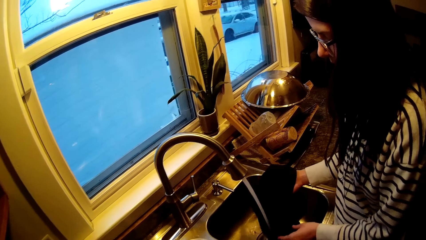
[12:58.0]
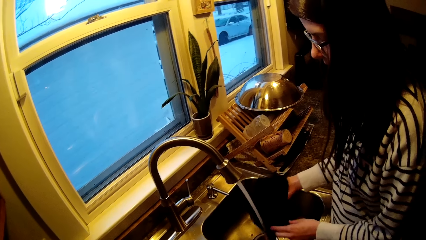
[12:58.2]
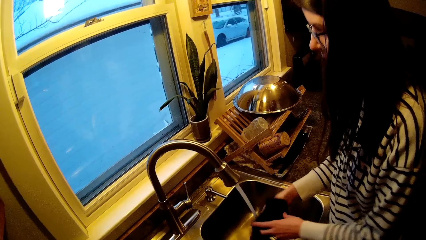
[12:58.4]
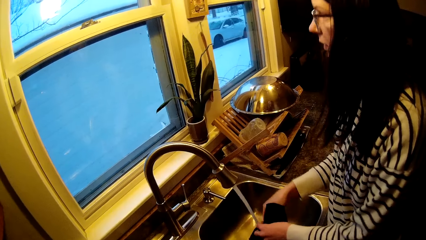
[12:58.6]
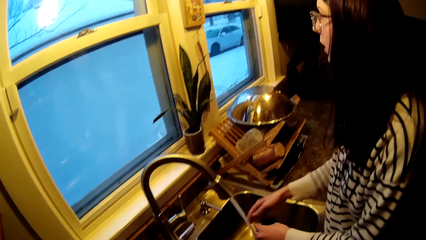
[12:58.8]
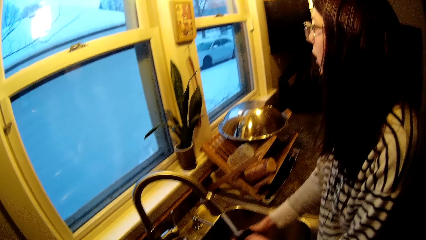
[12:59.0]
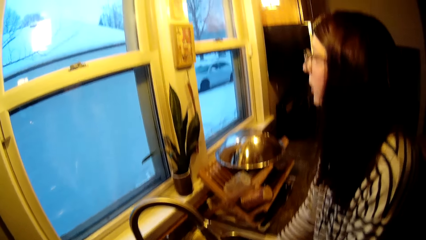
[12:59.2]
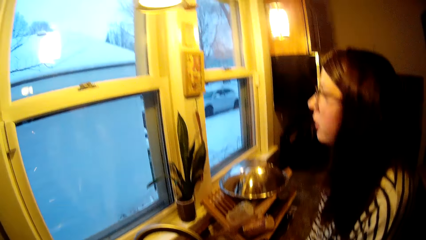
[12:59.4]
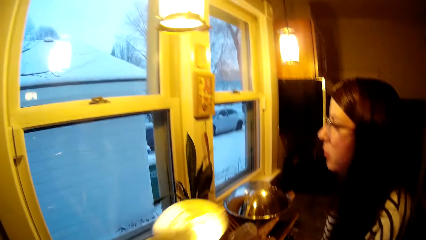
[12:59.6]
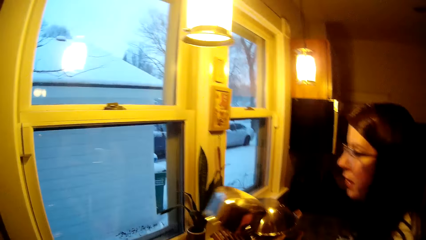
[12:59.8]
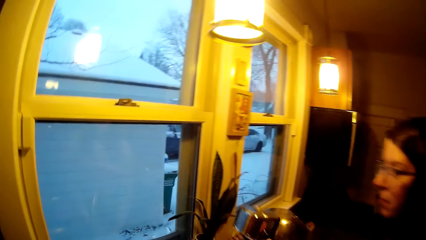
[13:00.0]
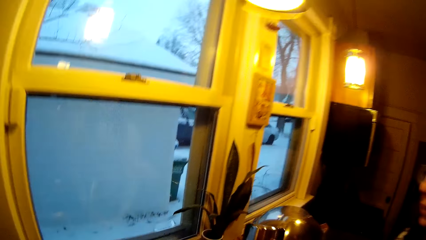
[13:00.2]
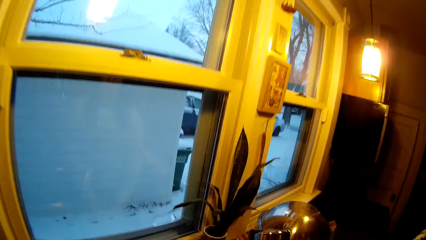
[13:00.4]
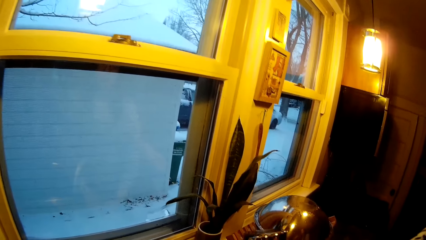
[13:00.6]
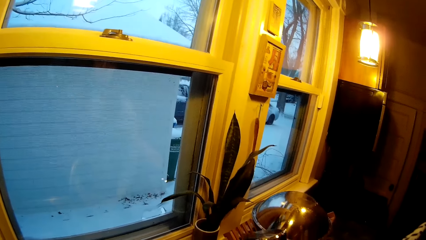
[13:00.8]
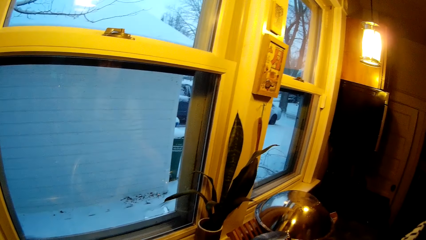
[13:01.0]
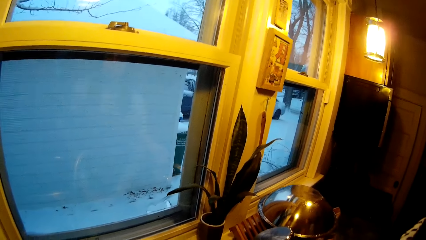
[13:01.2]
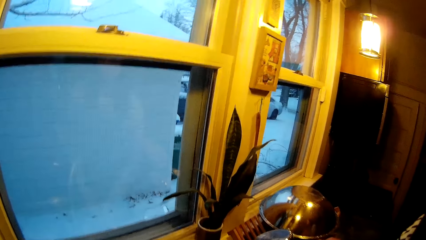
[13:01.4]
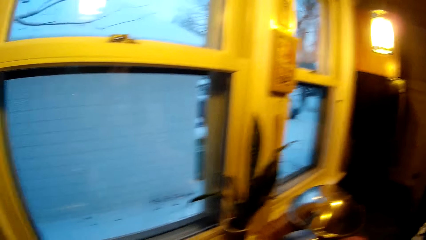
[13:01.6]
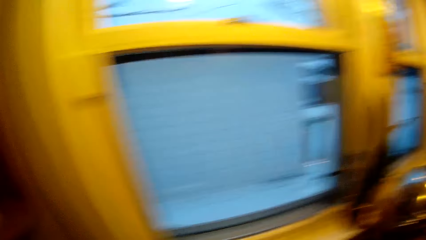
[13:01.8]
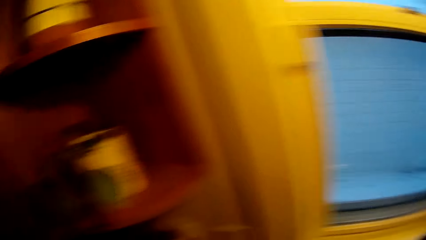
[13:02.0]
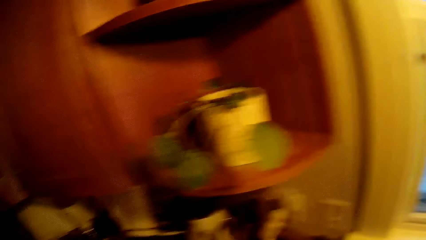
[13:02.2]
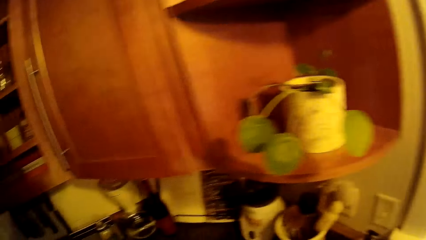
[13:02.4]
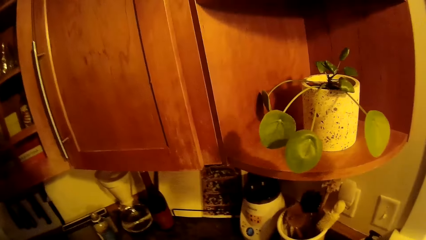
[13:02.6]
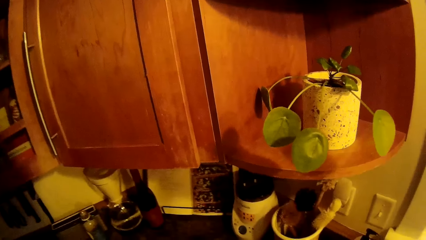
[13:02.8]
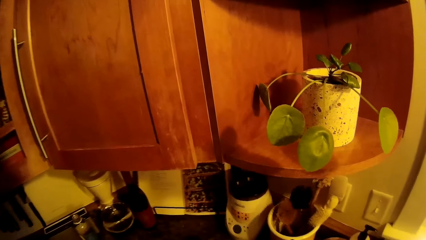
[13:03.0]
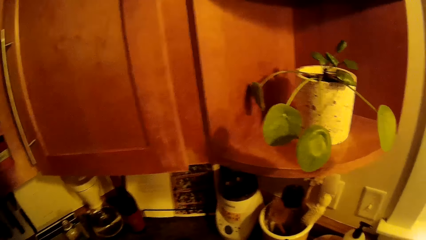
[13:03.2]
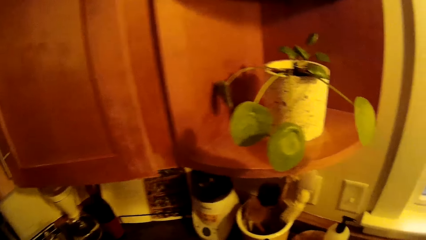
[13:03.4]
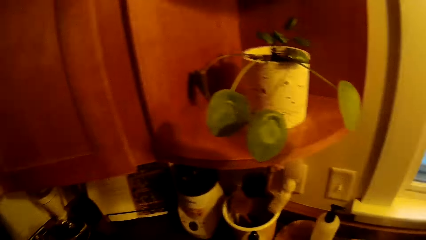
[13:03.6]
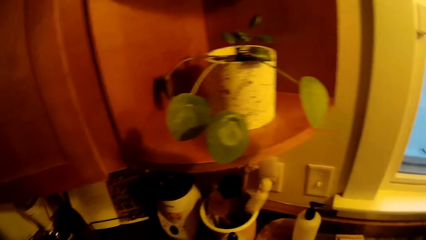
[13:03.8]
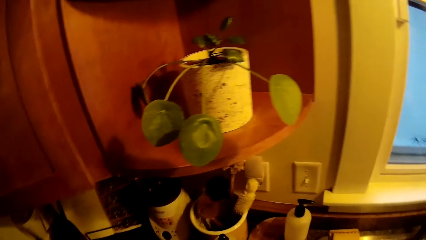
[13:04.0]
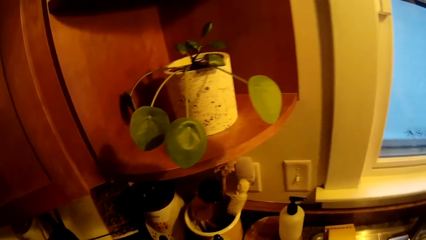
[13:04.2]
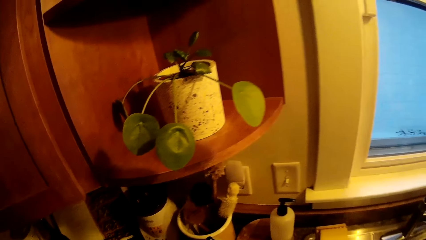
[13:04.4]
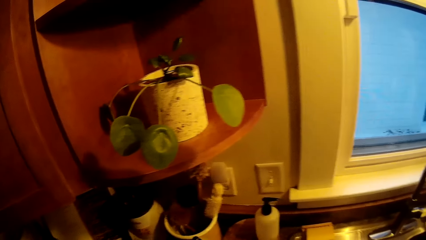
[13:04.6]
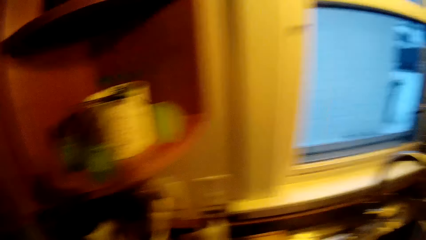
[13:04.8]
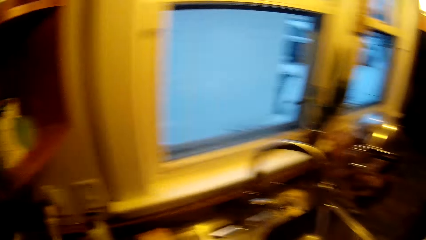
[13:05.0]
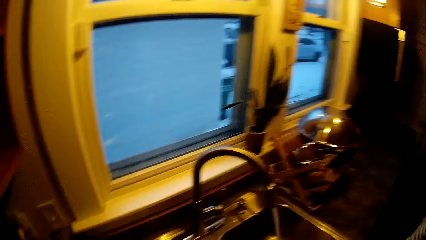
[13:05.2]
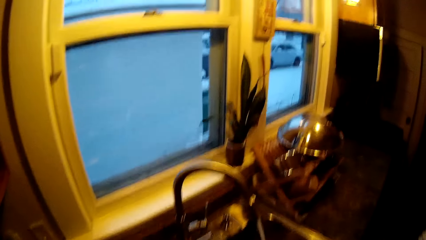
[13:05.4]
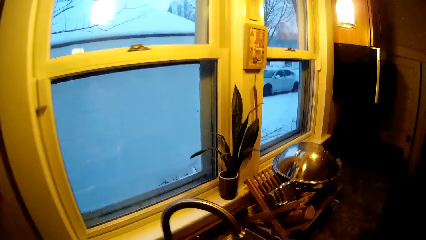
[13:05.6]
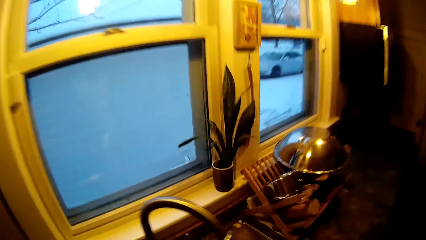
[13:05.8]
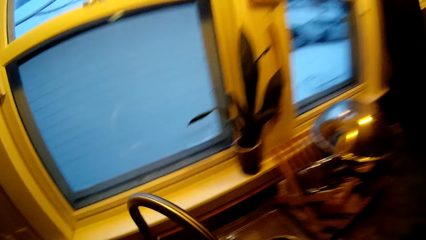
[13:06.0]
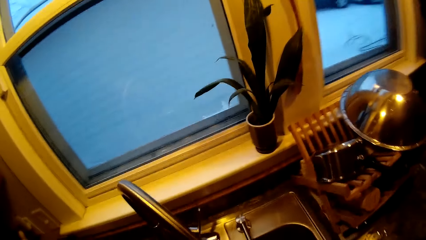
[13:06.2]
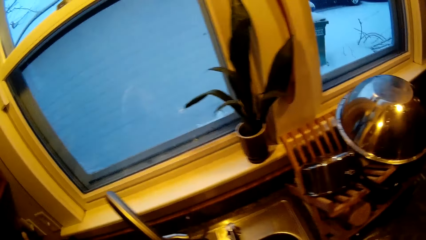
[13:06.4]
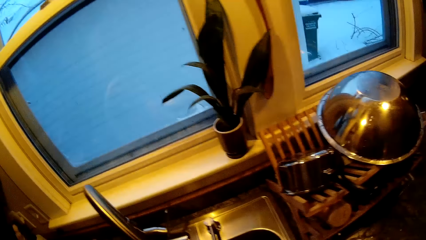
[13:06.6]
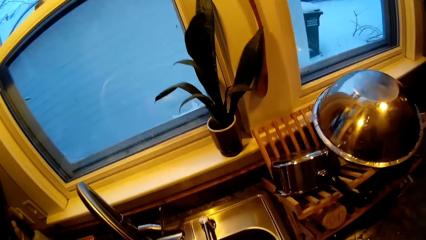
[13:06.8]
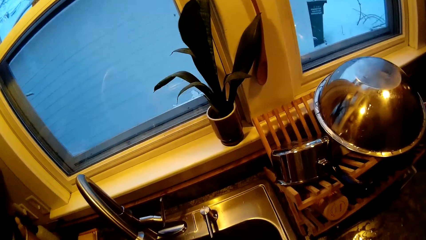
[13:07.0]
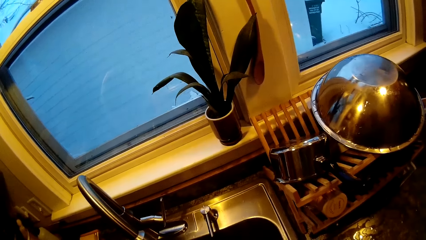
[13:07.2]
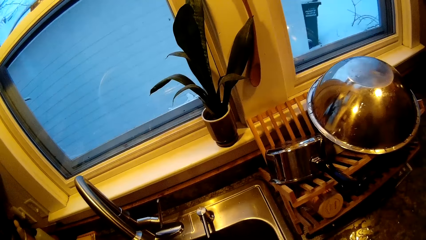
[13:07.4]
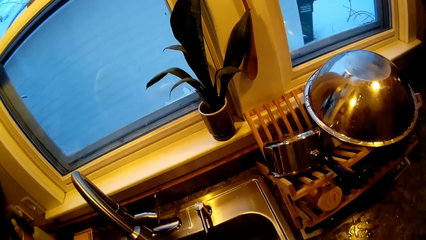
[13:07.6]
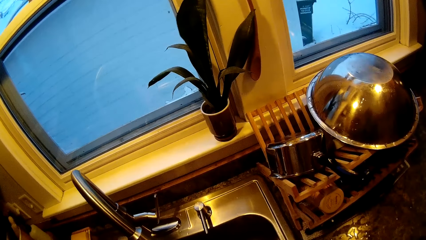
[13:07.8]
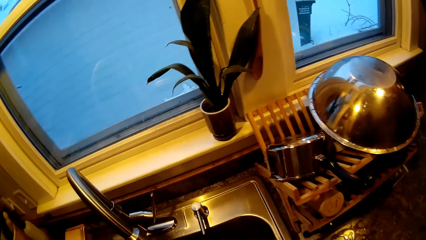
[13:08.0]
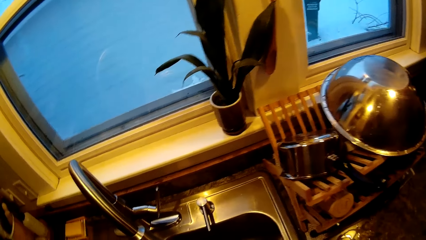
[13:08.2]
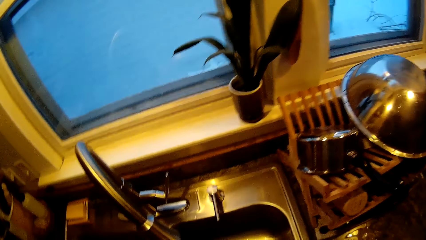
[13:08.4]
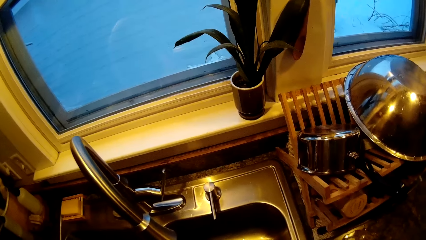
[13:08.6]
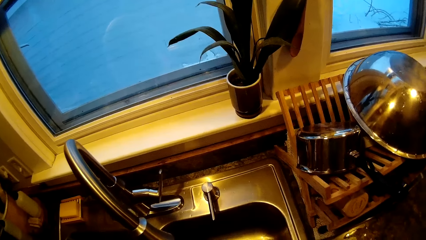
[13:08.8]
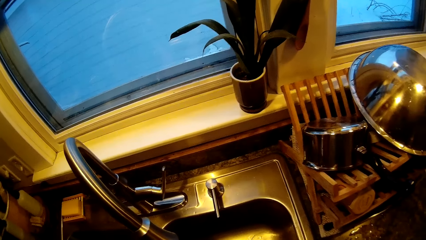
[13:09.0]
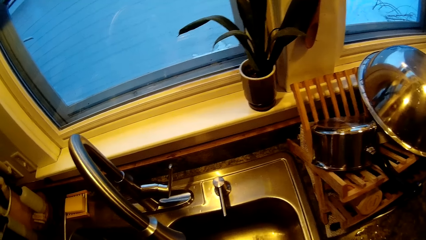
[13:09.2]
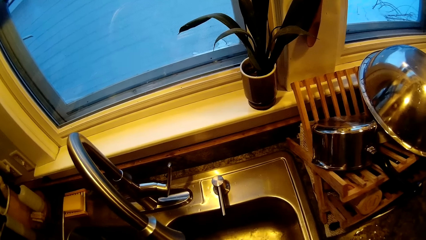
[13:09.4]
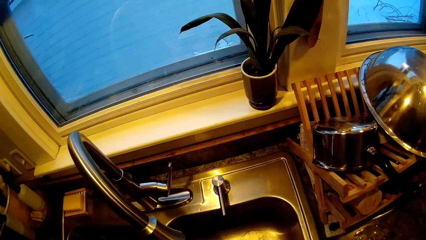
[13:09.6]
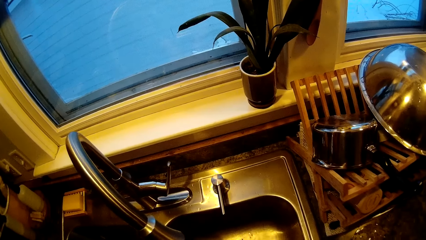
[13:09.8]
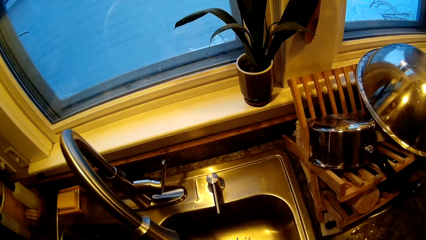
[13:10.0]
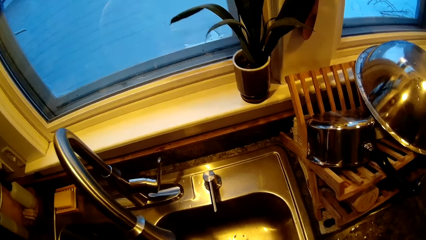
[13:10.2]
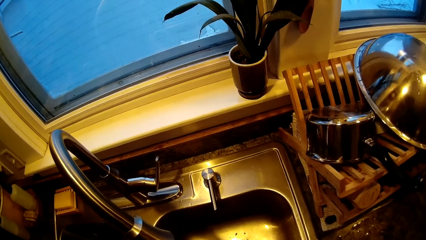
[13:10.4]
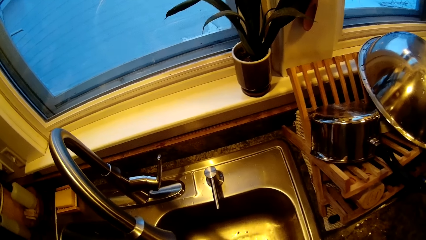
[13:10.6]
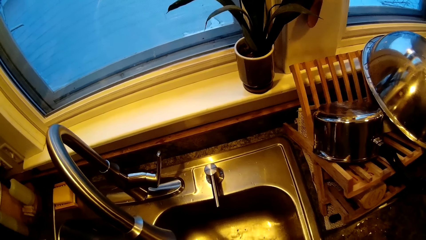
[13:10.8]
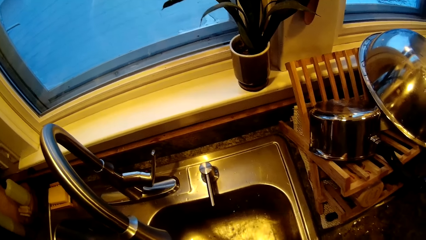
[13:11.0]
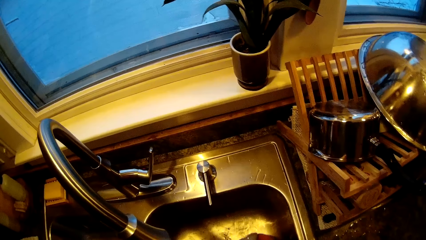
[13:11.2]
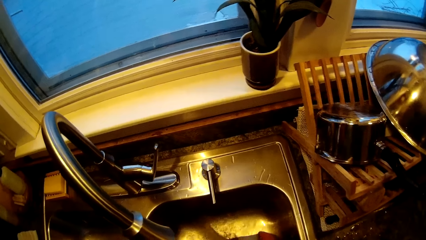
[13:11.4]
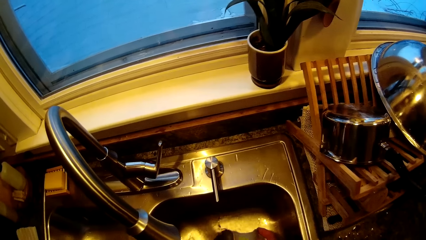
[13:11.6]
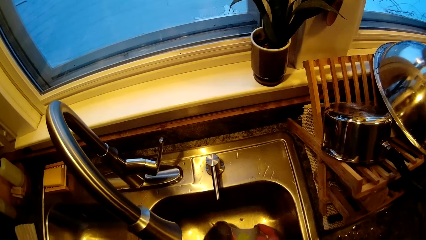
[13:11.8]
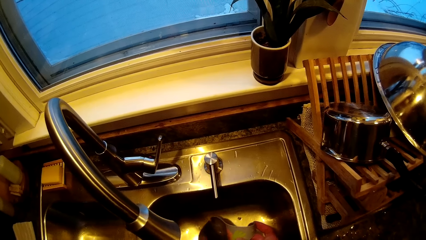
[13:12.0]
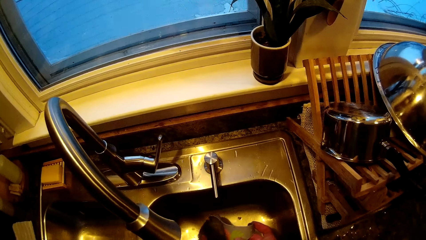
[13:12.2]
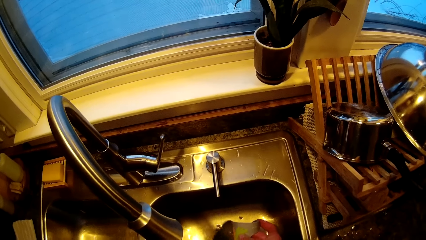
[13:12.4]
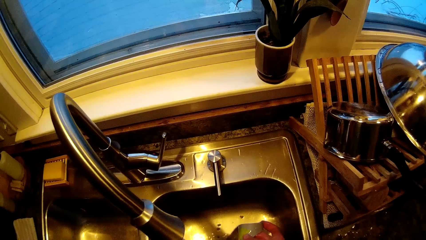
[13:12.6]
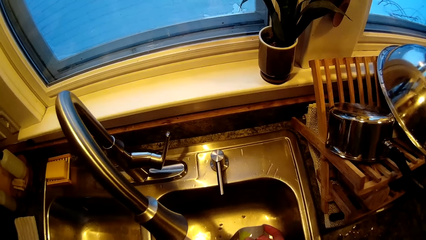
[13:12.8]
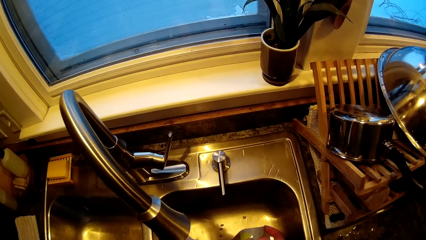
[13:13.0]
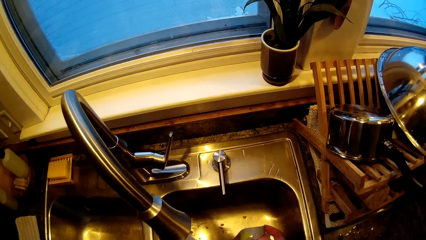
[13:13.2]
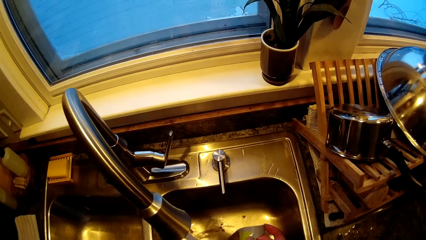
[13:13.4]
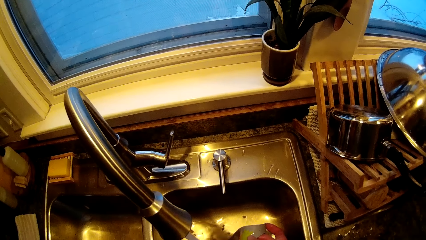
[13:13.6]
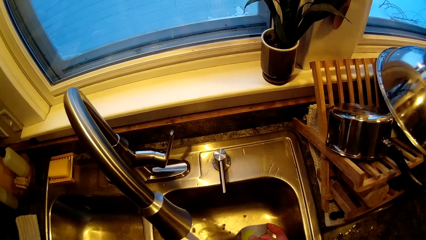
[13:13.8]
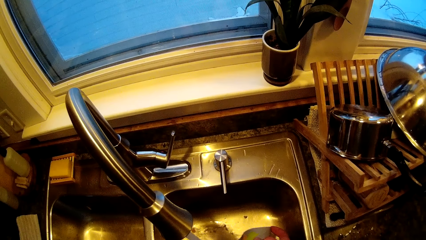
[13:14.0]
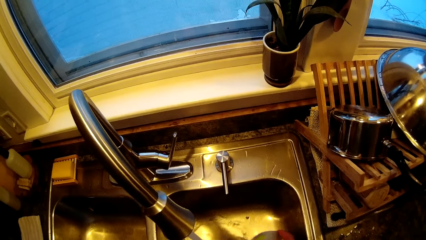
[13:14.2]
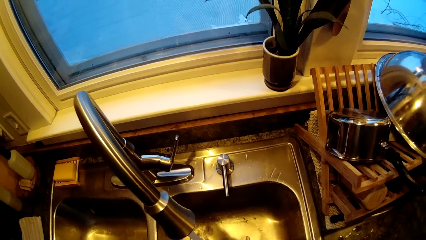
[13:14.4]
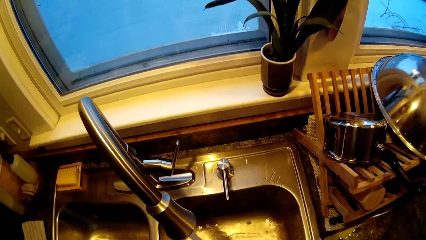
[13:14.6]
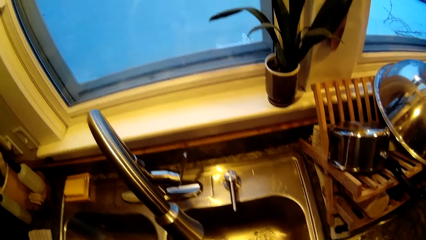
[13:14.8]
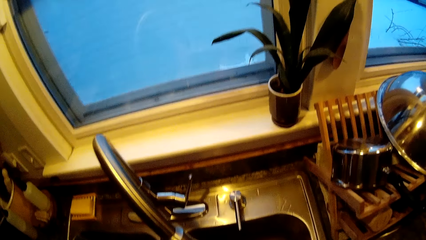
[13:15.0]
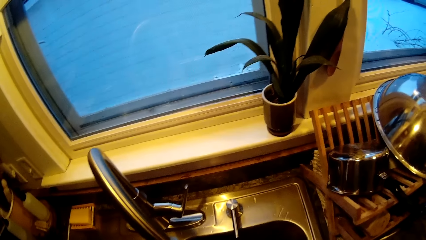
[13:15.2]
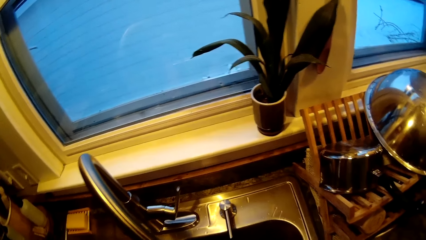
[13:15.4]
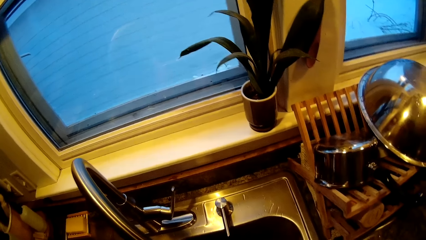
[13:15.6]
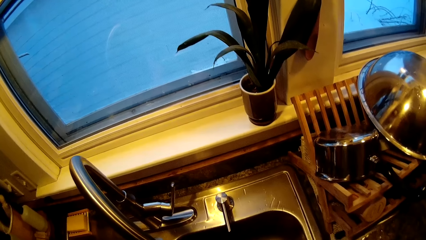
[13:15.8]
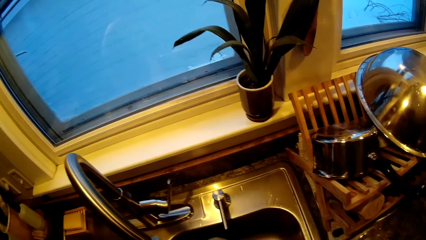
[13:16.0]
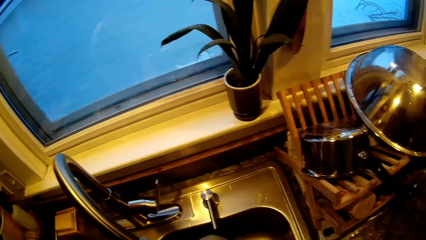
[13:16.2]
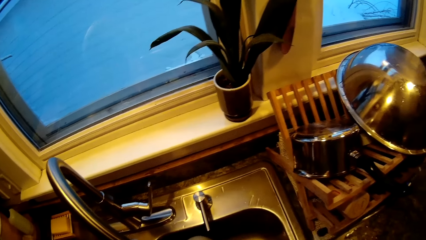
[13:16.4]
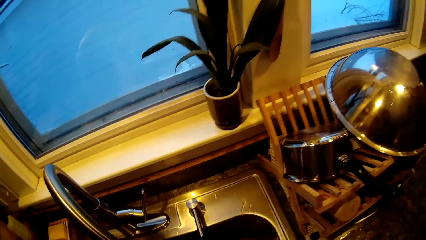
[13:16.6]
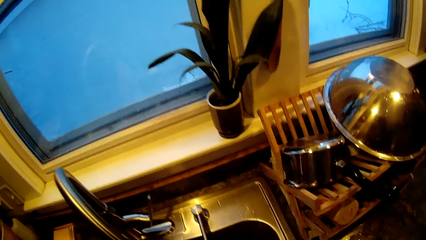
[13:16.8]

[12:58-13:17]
A woman interacts with the camera wearer. The camera wearer drops the cooking pan in his right hand on the rack. He interacts with the woman. He washes a bib with both hands.
